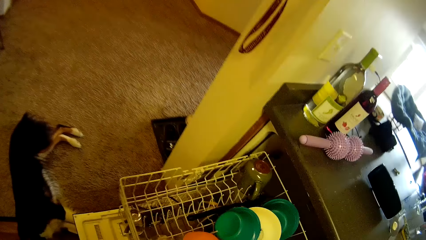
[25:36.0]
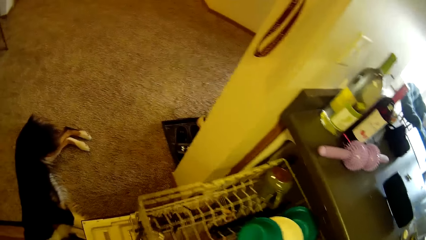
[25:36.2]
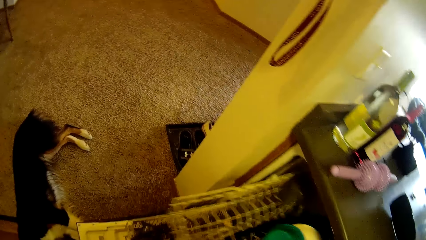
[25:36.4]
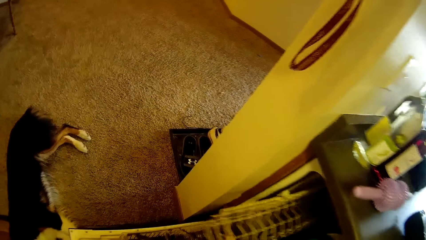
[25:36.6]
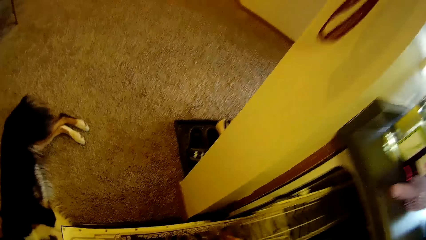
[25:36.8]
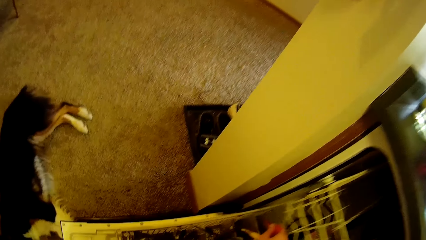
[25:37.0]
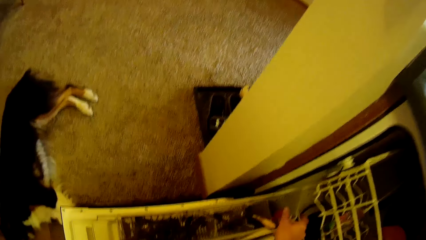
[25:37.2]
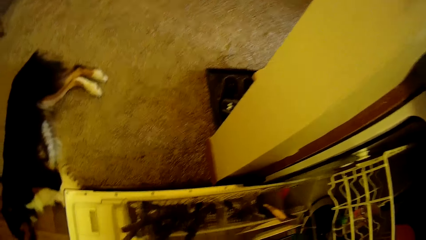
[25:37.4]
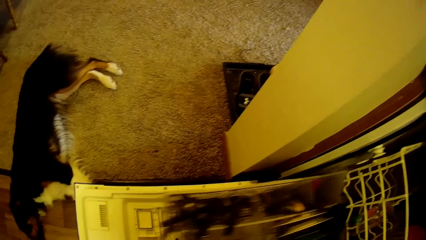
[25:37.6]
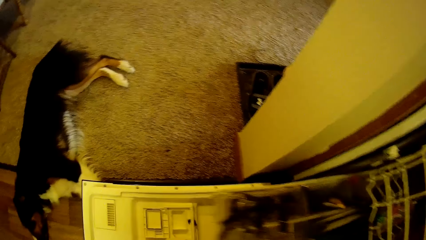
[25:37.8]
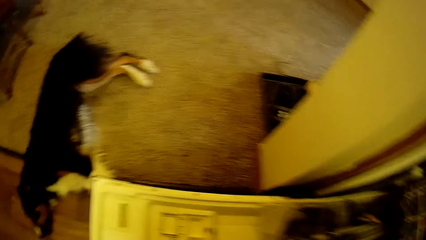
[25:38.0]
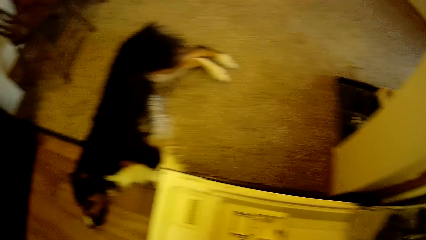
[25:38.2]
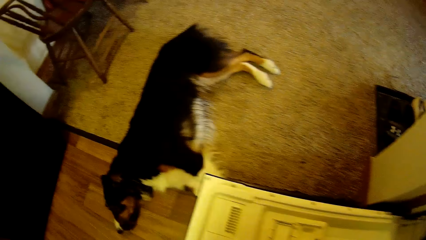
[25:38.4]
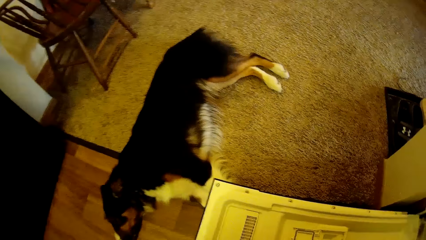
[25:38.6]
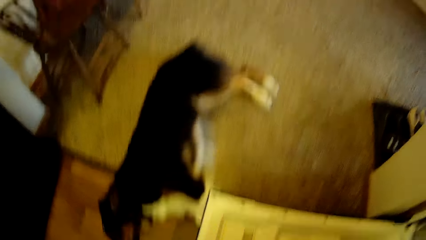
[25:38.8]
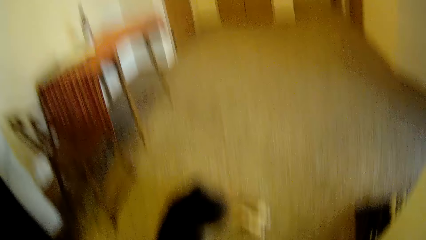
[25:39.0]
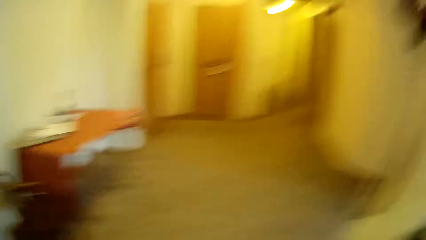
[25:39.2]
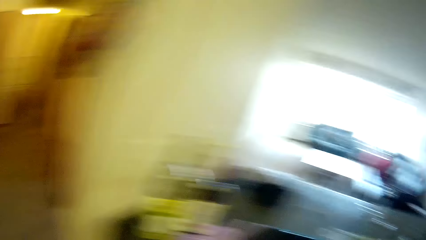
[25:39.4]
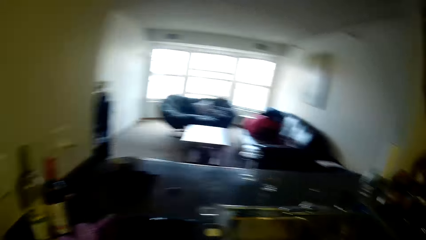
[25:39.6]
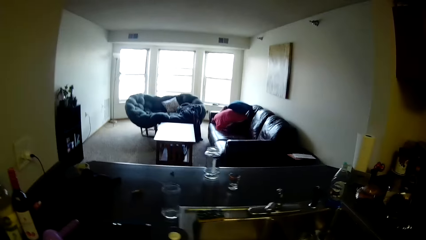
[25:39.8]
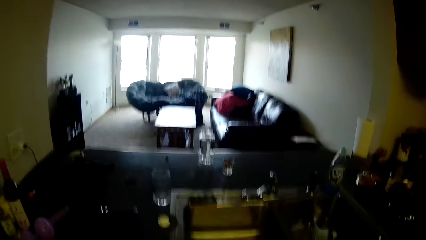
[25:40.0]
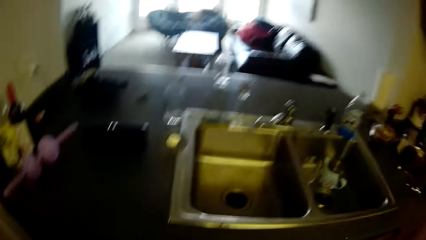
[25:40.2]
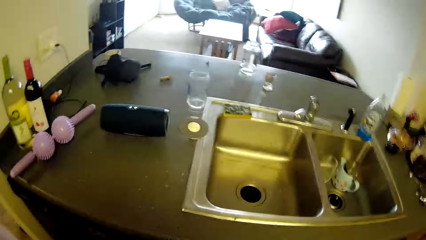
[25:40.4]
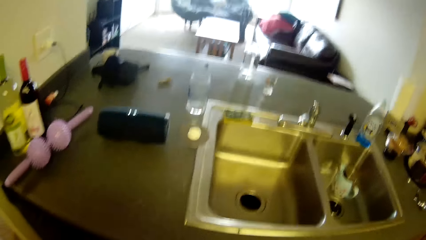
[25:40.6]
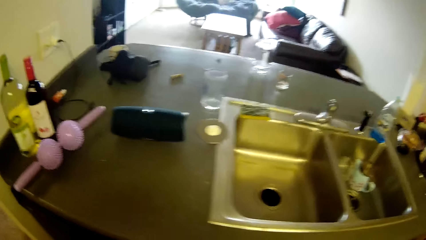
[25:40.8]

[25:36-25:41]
The camera wearer pushes the upper rack with the left hand. They close the drawer. They push the lower rack with the left hand.
